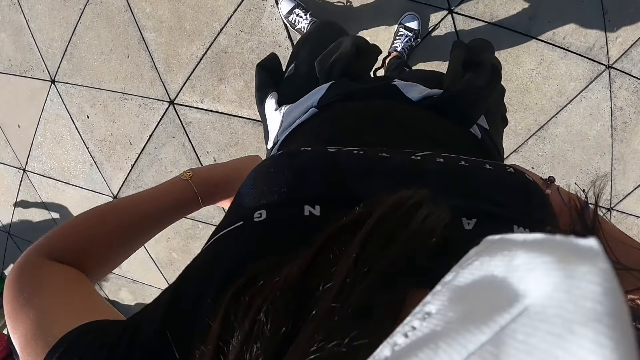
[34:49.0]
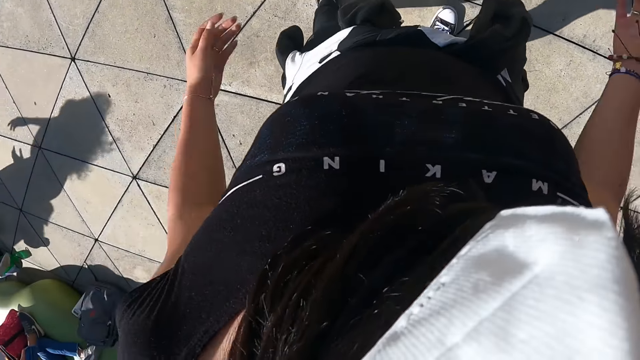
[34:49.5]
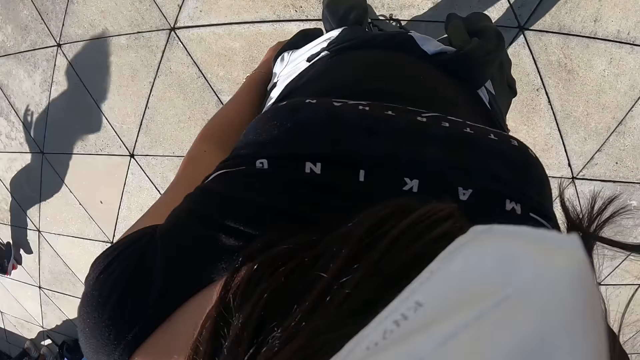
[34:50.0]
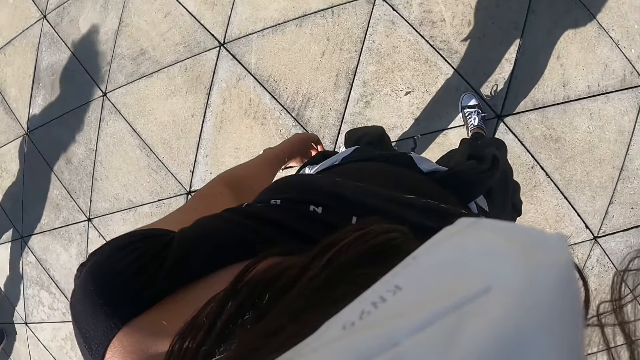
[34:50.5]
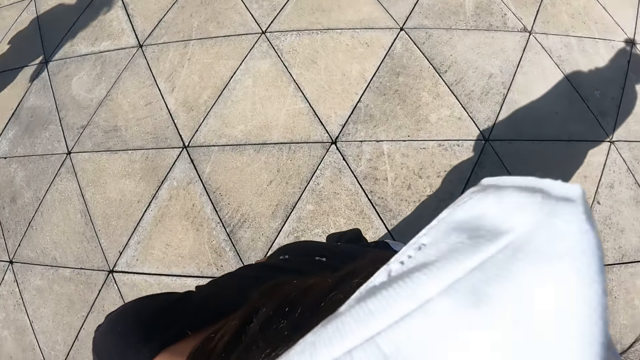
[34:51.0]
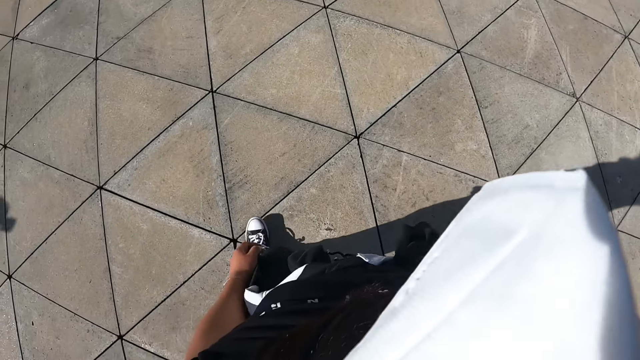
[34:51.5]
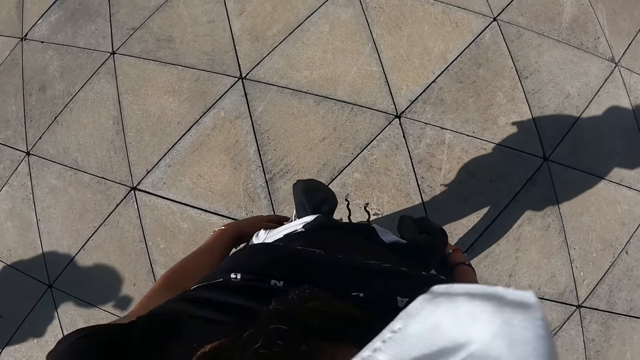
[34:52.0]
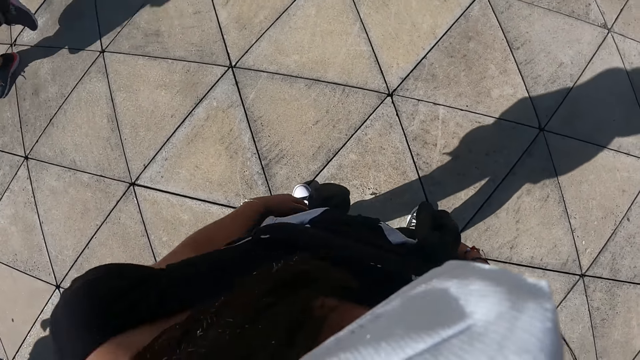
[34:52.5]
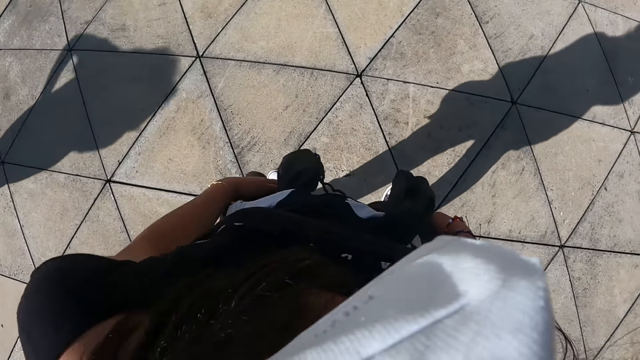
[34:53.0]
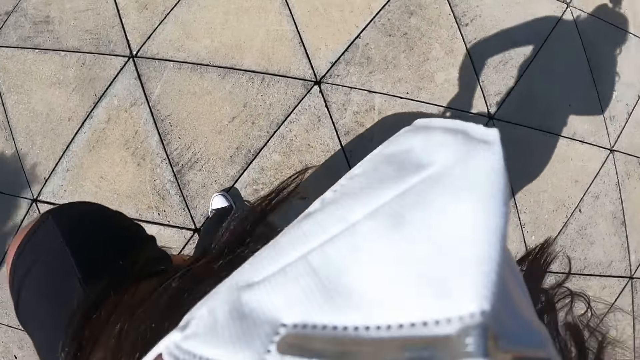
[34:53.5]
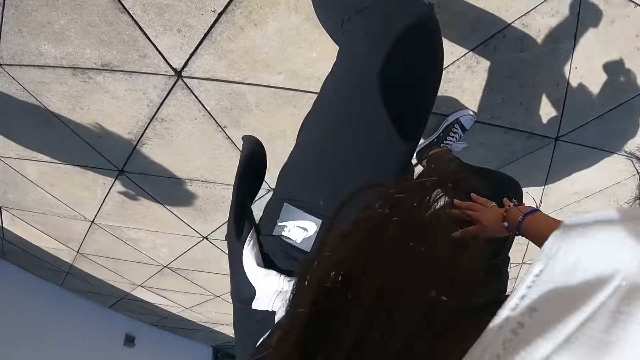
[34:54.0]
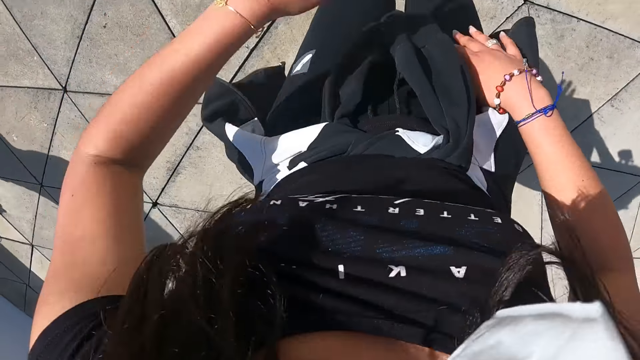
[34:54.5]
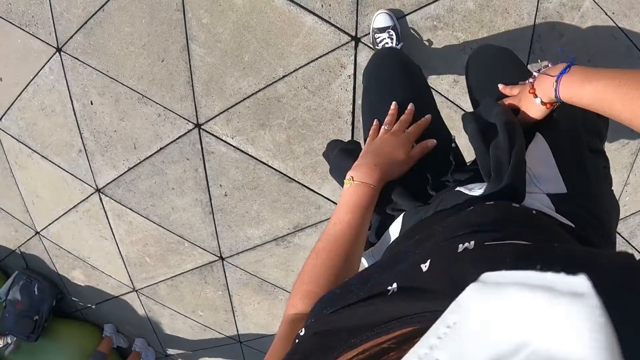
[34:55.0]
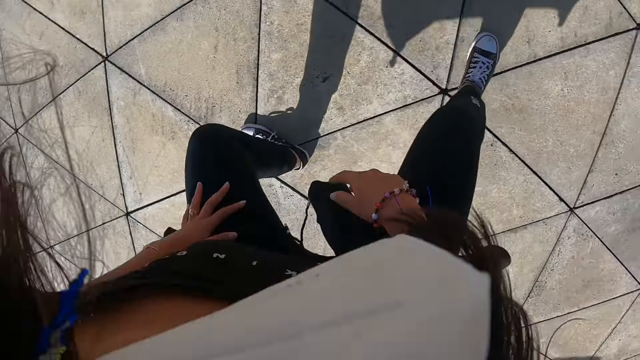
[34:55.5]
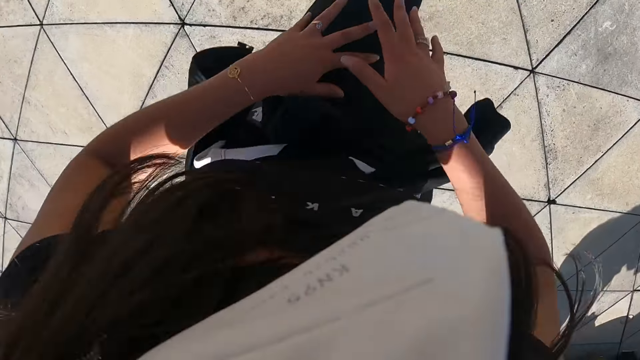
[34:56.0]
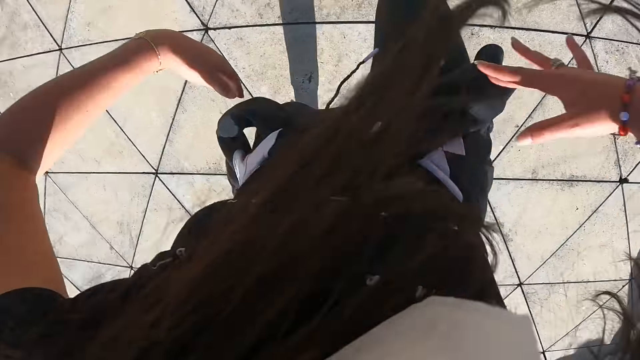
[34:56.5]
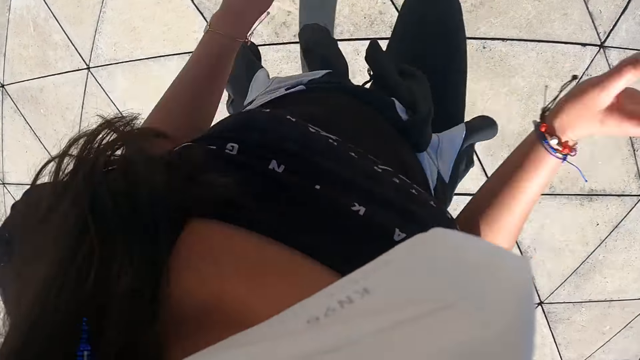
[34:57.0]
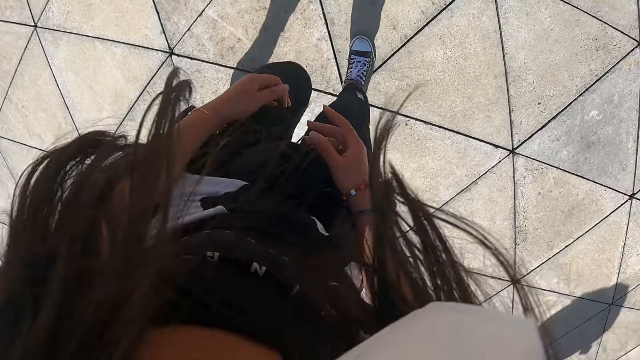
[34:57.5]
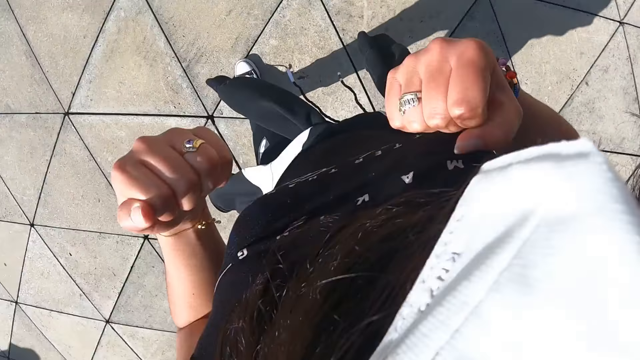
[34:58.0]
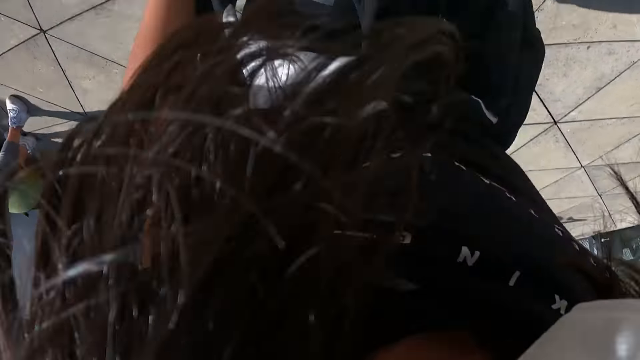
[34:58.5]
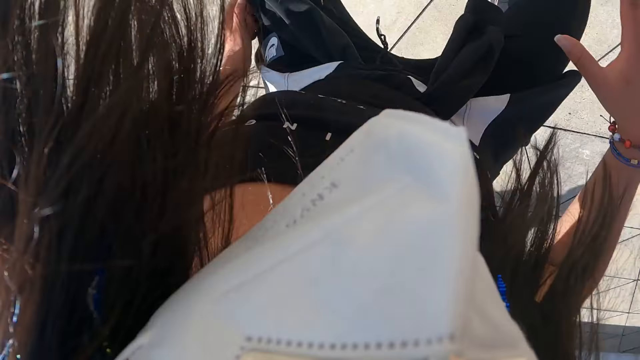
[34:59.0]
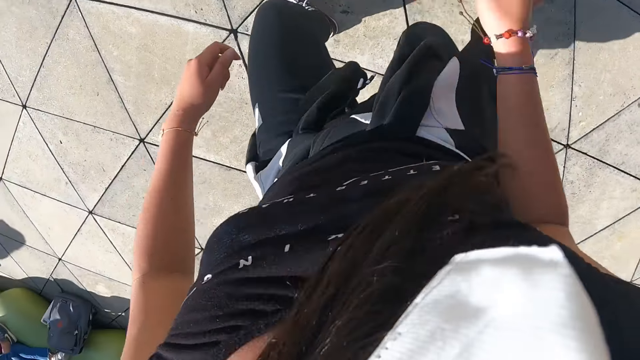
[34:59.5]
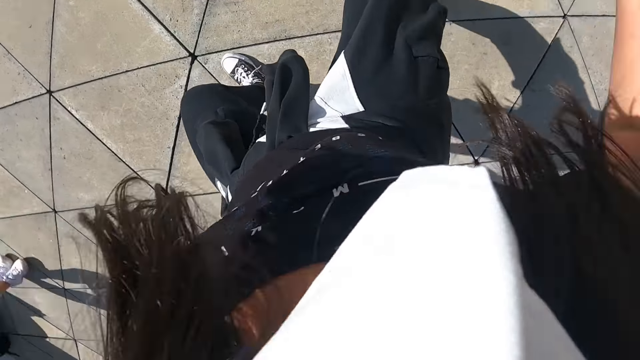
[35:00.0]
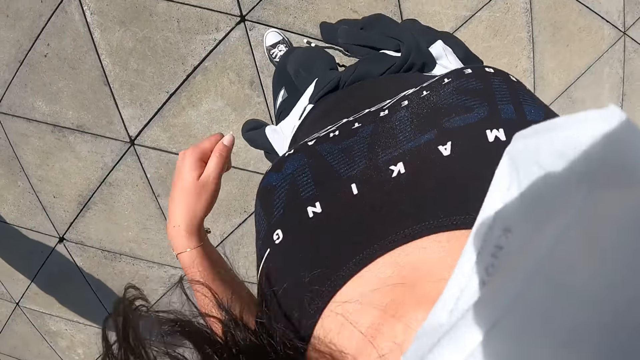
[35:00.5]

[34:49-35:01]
The camera wearer puts her hands on her waist. She walks around the field. She dances. She exercises in the field.

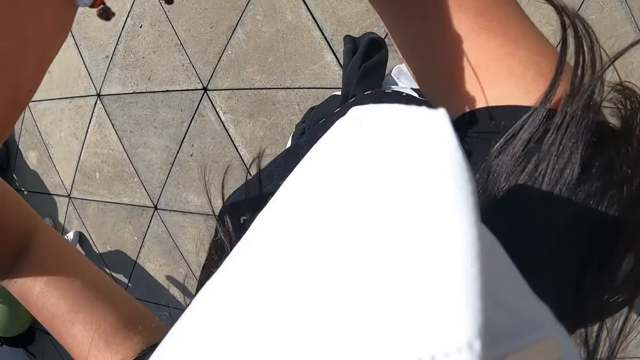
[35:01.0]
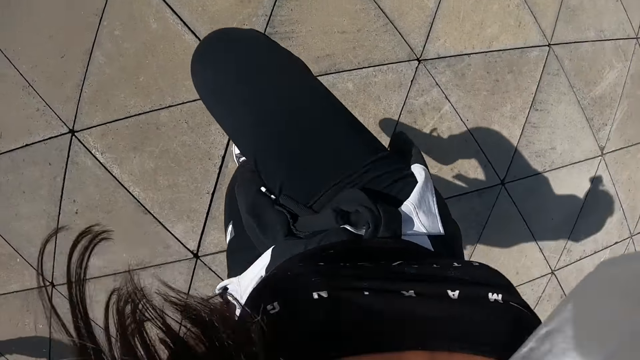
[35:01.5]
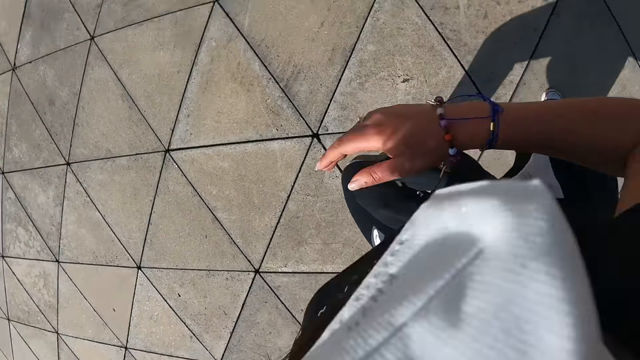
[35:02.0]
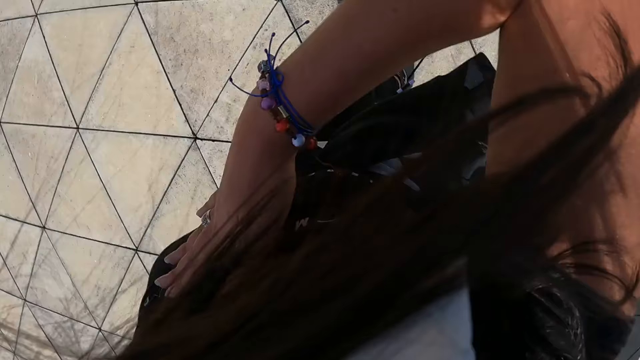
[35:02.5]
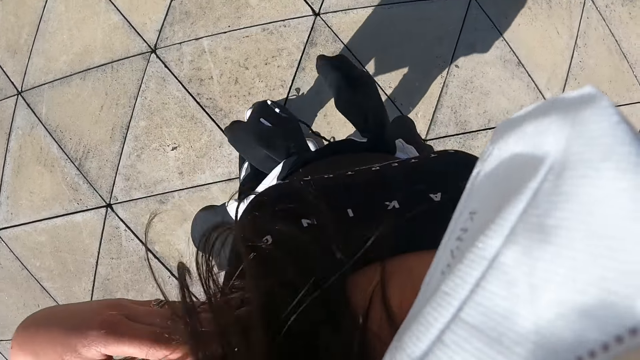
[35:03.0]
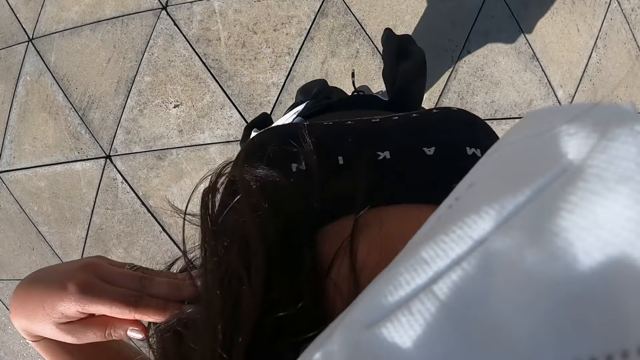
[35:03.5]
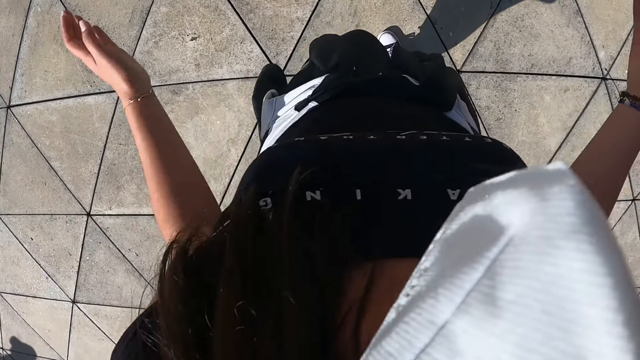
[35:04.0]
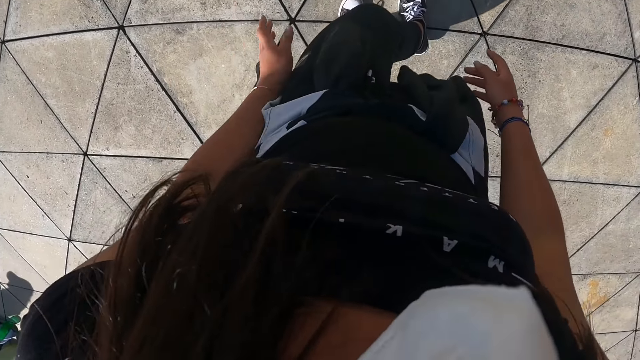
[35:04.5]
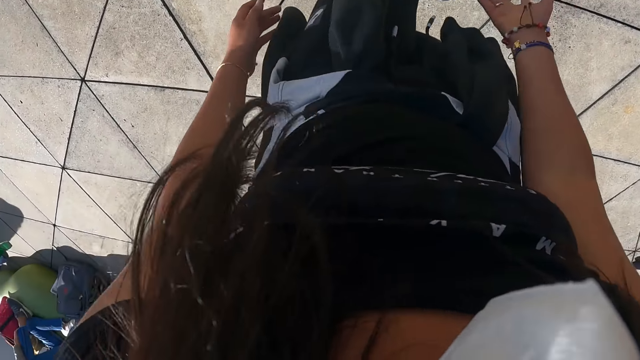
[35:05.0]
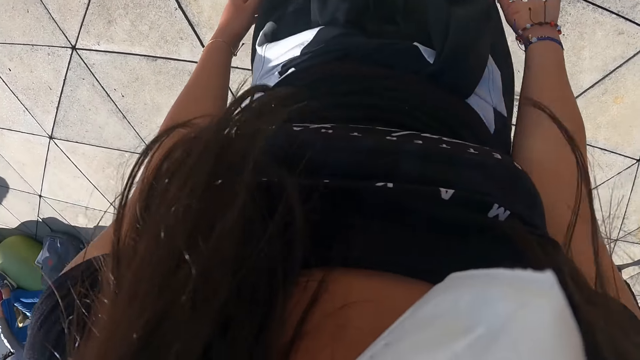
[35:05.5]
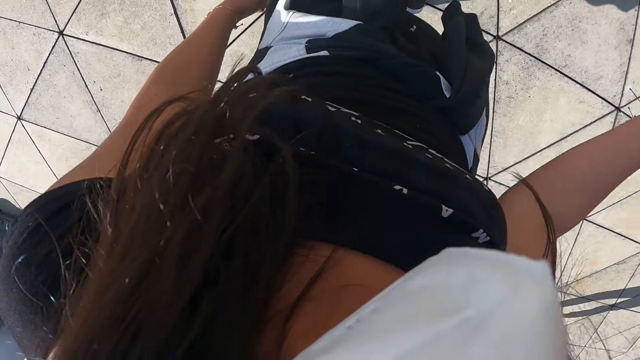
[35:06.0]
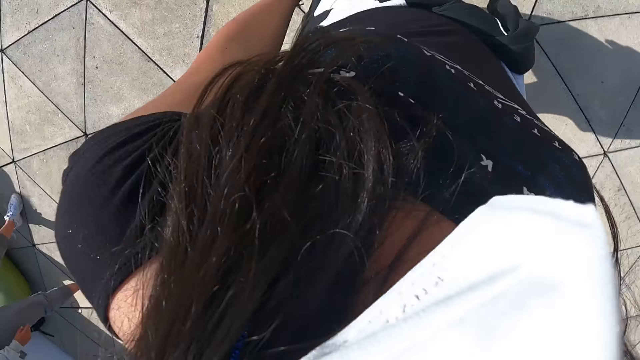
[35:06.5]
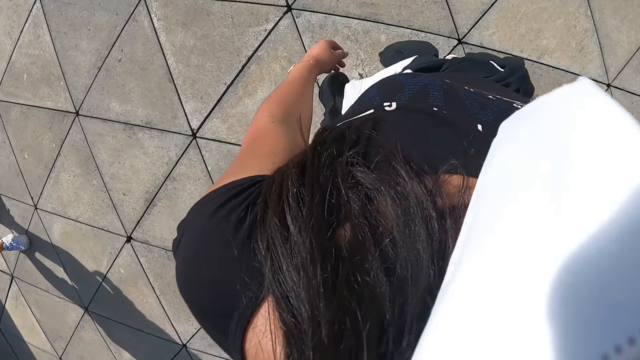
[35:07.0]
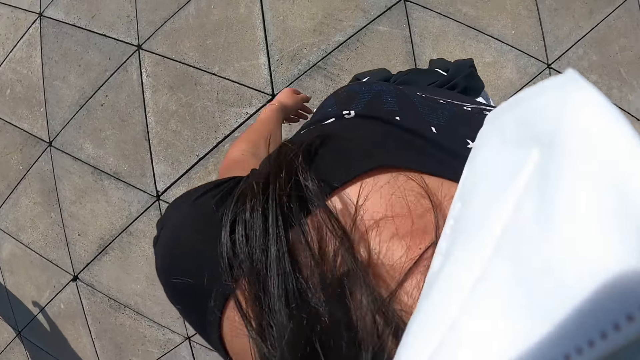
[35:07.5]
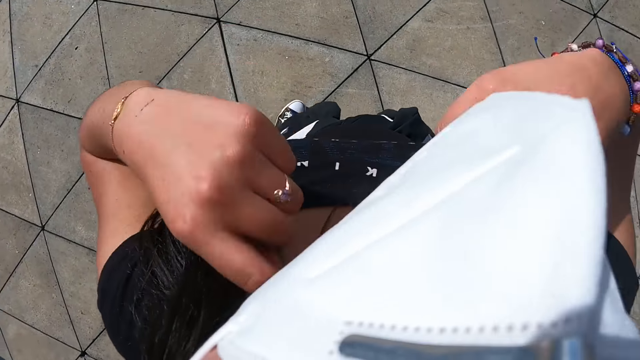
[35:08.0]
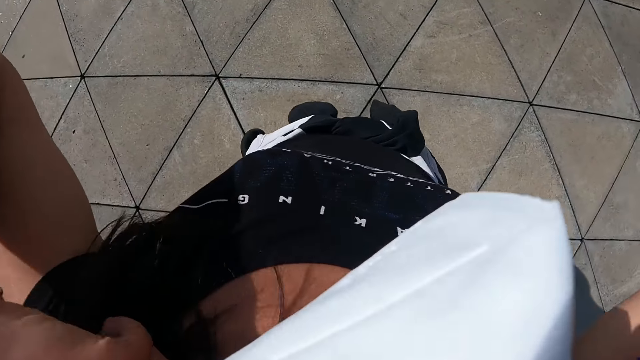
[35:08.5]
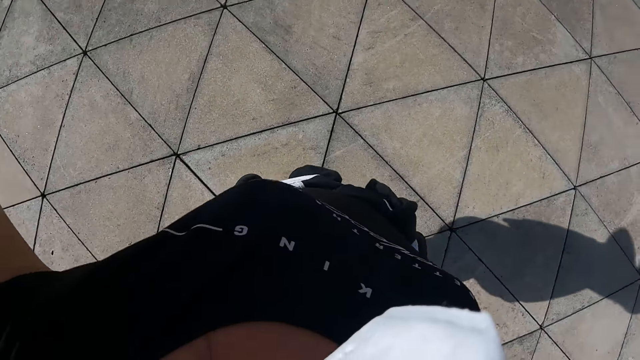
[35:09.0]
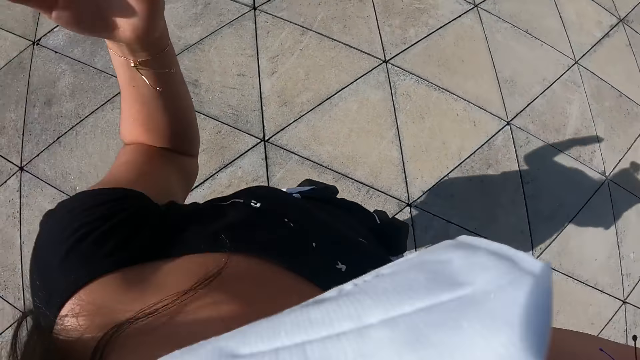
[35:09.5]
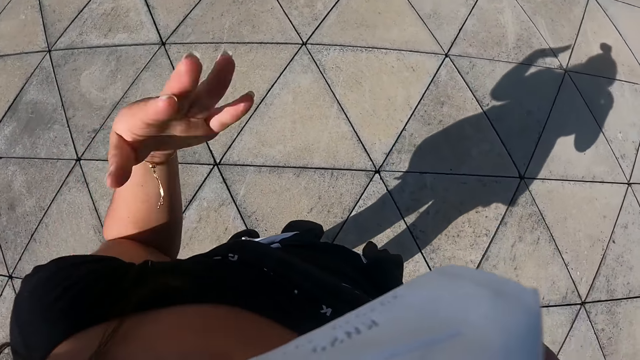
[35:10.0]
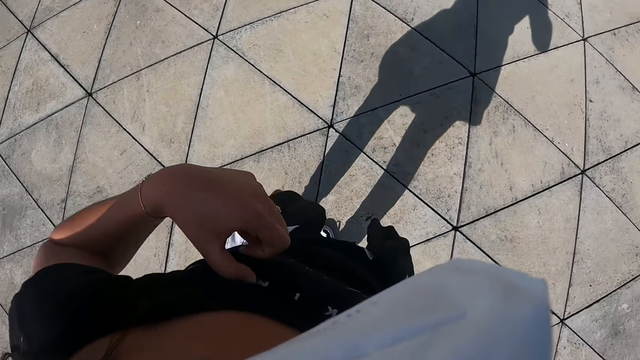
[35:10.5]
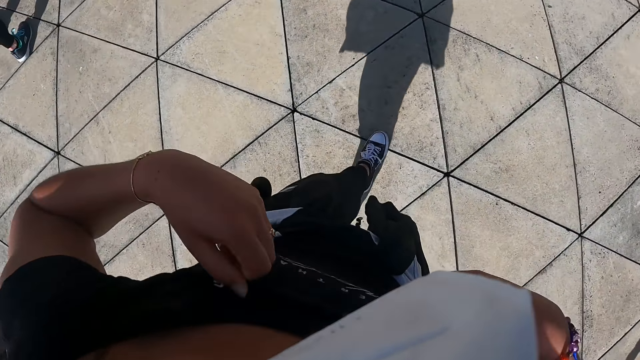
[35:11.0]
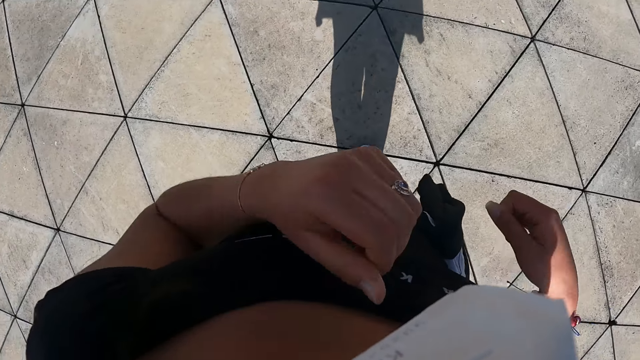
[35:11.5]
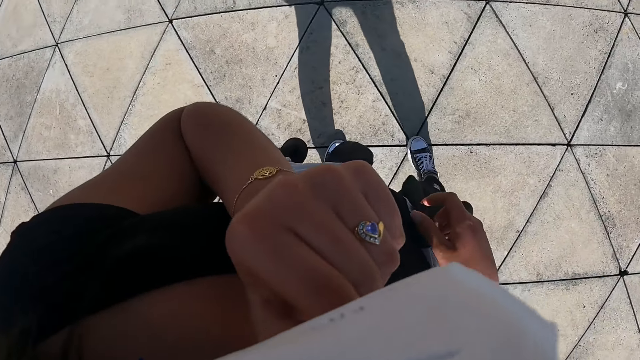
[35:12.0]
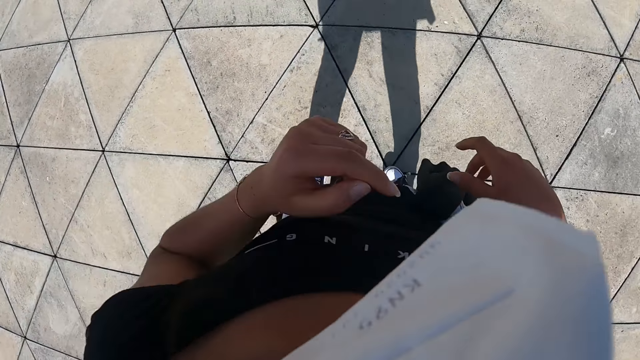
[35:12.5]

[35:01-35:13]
The camera wearer walks around the field. She moves her hair with both hands. She moves her left hand. She adjusts her cloth with both hands. She touches her face with her left hand.
